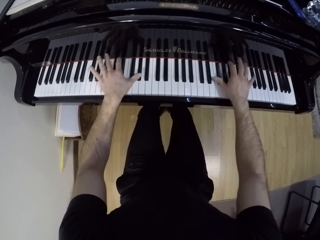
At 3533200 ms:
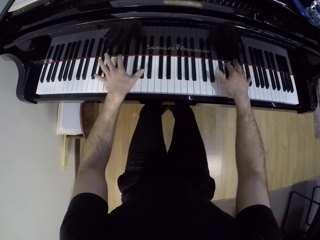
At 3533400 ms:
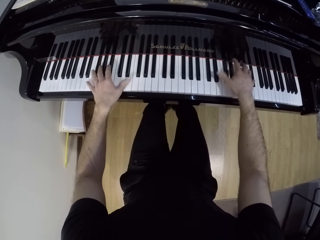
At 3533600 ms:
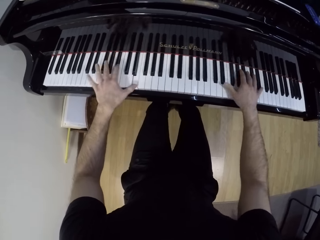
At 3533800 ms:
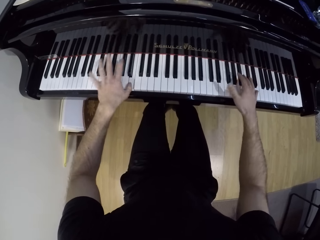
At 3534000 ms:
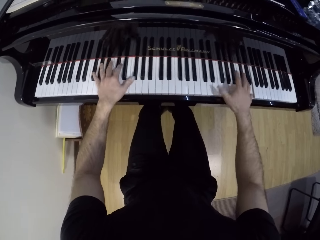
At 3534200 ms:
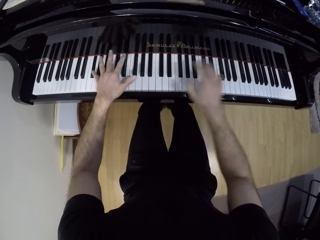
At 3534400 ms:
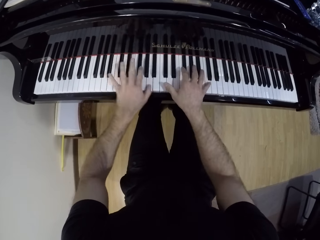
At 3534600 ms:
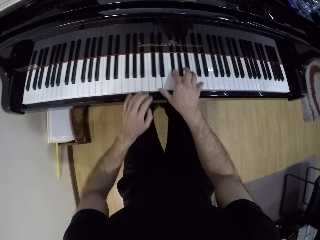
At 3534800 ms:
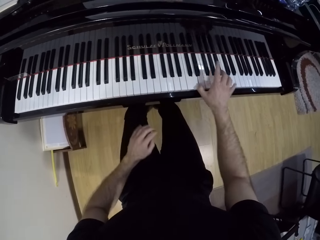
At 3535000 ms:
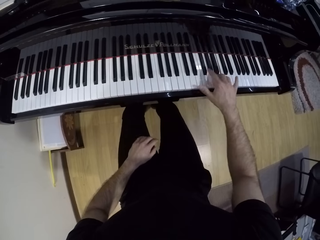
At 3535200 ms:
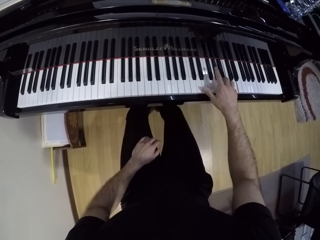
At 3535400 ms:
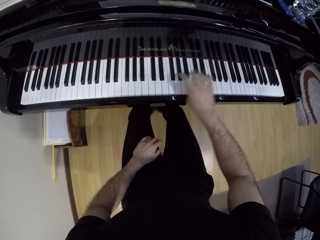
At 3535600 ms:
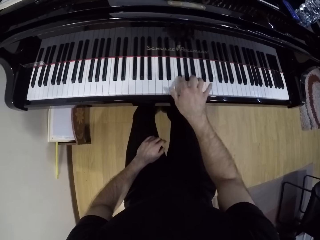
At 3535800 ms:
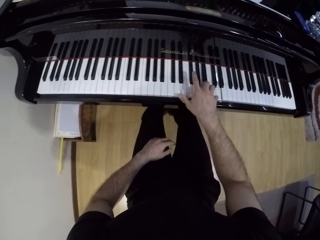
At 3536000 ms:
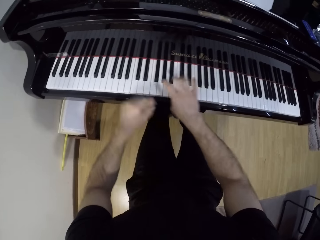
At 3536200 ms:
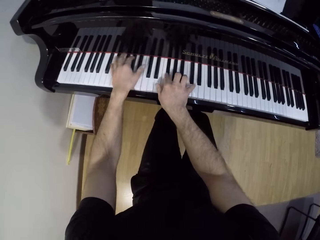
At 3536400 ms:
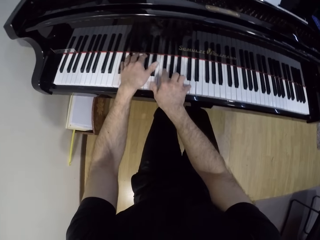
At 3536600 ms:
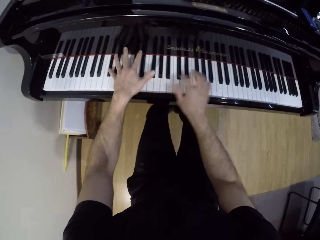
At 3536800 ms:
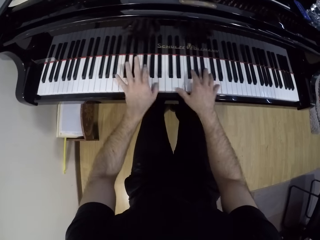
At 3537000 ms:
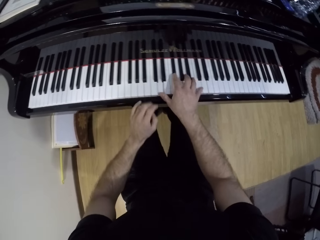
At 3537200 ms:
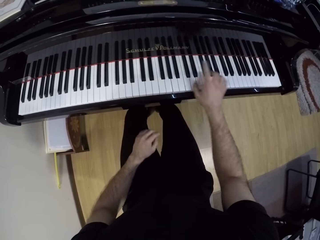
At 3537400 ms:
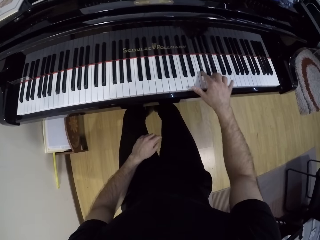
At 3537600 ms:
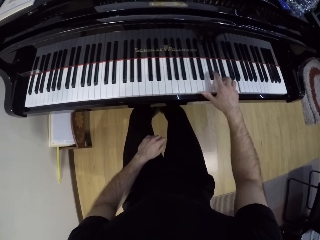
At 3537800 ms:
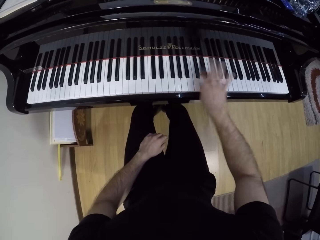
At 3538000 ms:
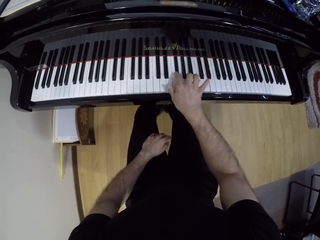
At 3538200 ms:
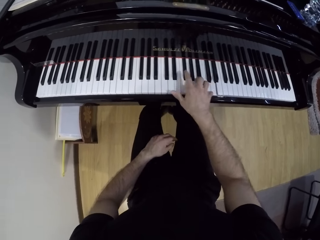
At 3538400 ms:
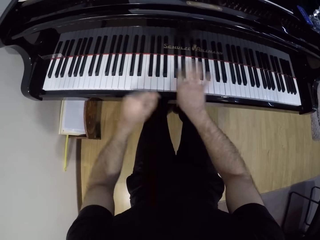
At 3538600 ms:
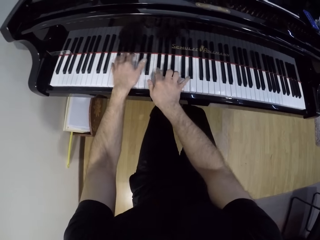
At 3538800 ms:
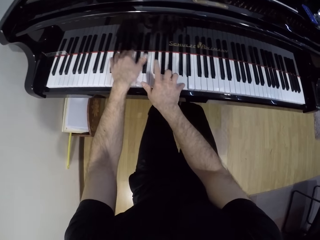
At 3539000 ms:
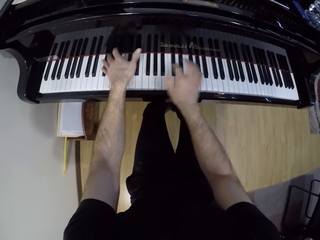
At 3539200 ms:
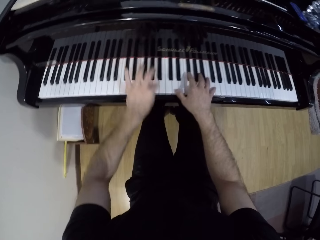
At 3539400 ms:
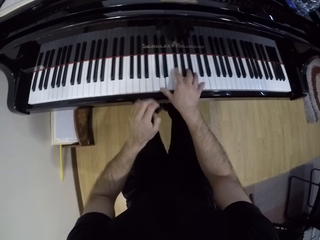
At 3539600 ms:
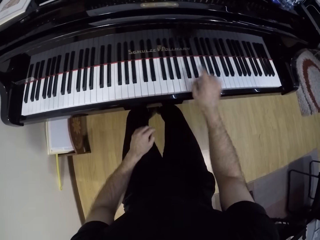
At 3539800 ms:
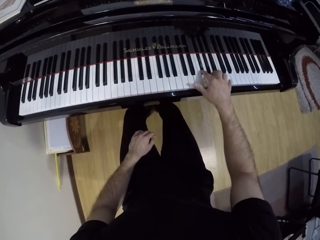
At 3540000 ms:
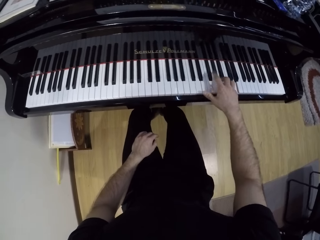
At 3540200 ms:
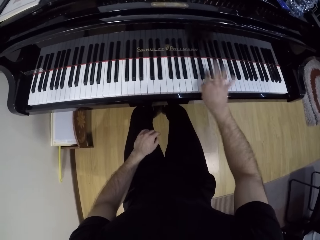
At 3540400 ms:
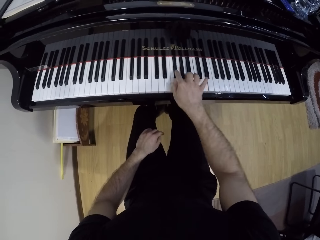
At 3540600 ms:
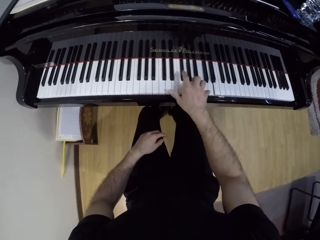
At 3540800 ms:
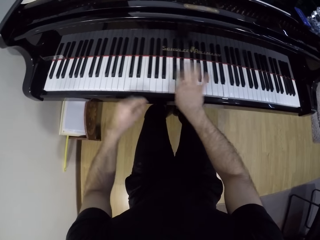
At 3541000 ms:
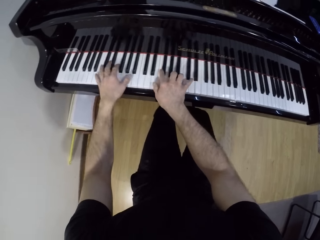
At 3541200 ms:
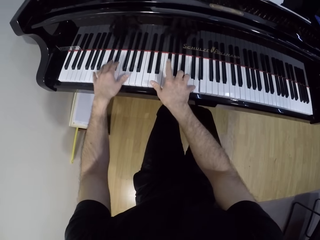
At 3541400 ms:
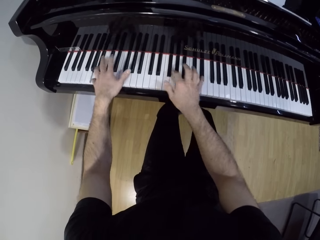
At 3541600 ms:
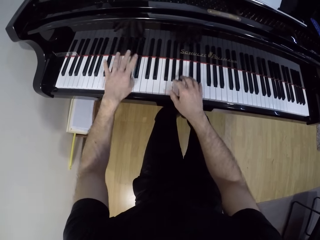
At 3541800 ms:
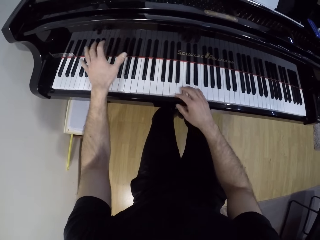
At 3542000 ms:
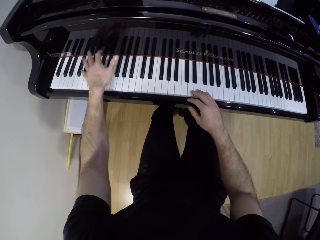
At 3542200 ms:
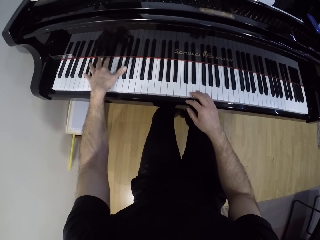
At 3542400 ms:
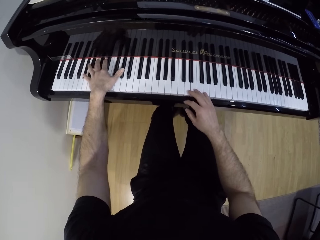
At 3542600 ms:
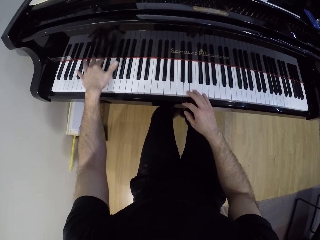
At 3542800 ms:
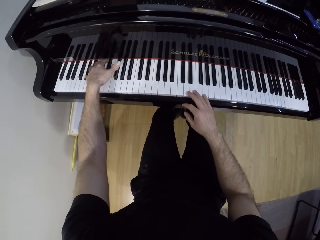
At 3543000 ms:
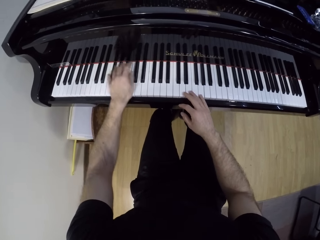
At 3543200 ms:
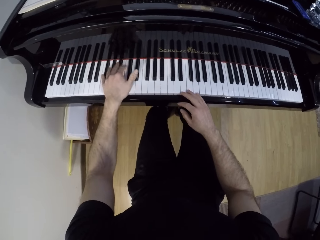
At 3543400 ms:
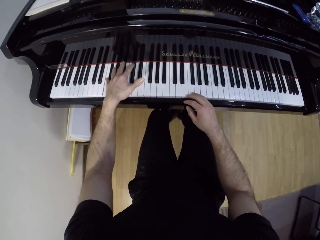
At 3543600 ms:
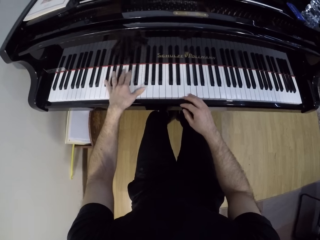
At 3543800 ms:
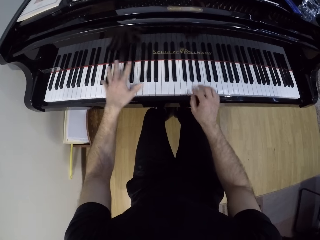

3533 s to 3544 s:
The camera wearer places his left hand on his left thigh. He plays the piano with his hands. He places his left hand on his left thigh. He plays the piano with his hands. He places his left hand on his left thigh. He plays the piano with his hands.

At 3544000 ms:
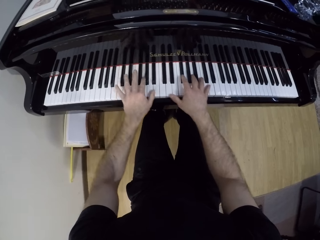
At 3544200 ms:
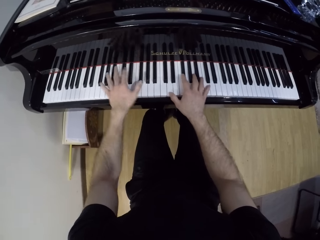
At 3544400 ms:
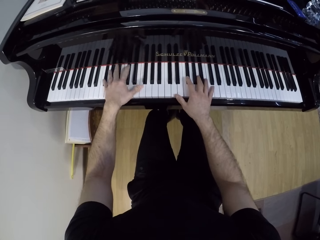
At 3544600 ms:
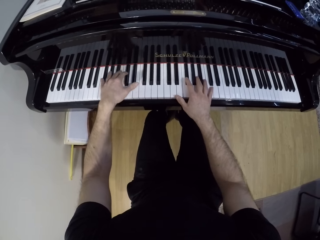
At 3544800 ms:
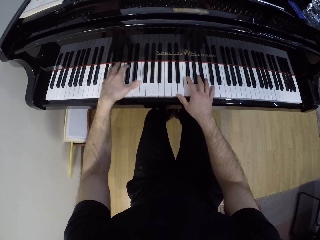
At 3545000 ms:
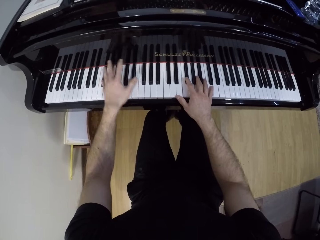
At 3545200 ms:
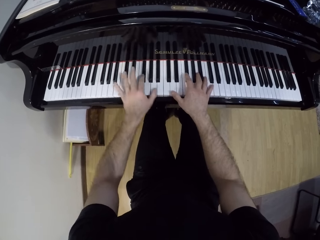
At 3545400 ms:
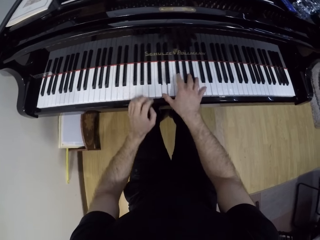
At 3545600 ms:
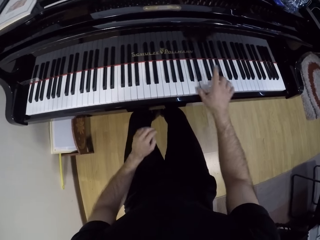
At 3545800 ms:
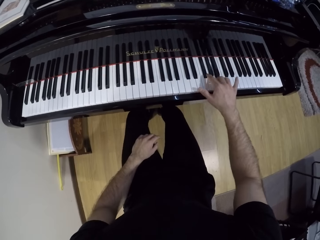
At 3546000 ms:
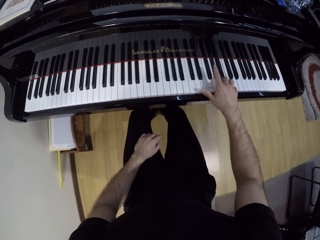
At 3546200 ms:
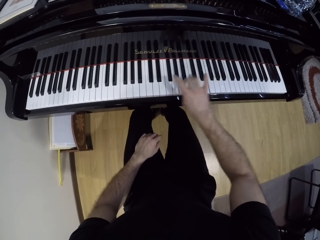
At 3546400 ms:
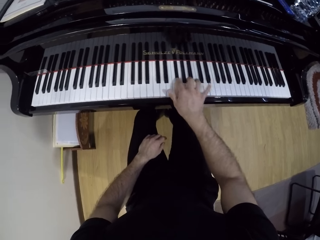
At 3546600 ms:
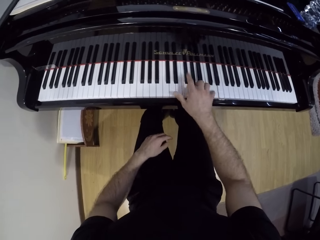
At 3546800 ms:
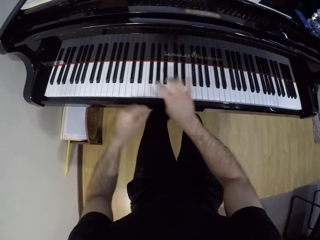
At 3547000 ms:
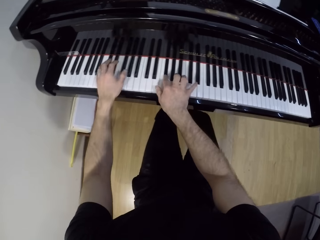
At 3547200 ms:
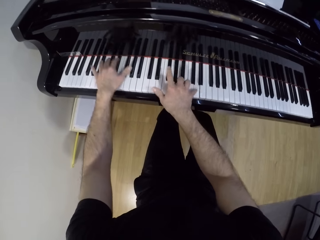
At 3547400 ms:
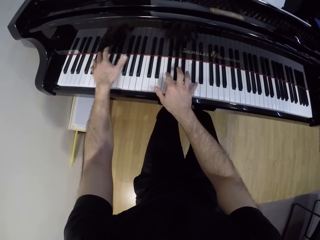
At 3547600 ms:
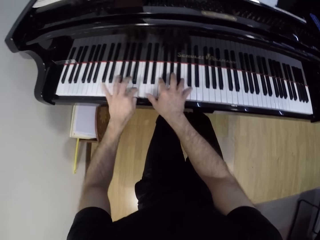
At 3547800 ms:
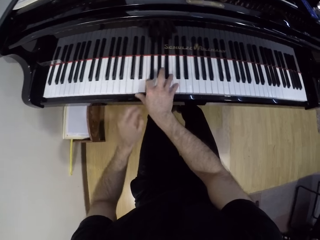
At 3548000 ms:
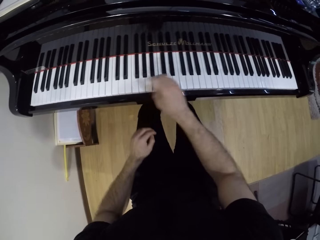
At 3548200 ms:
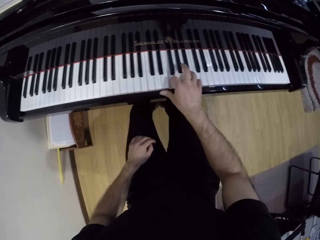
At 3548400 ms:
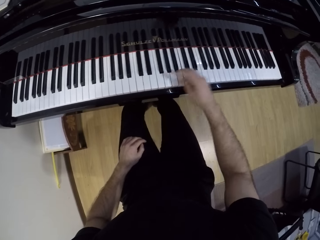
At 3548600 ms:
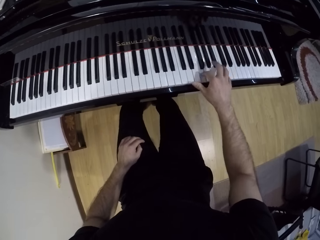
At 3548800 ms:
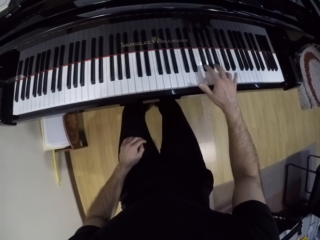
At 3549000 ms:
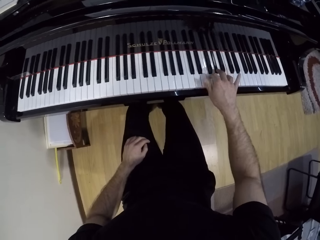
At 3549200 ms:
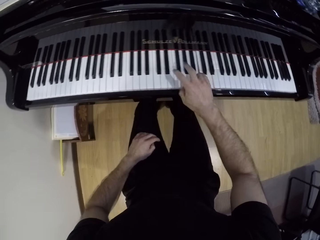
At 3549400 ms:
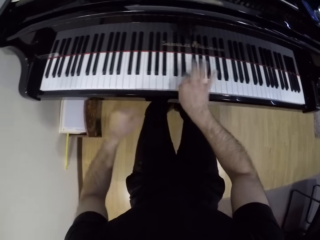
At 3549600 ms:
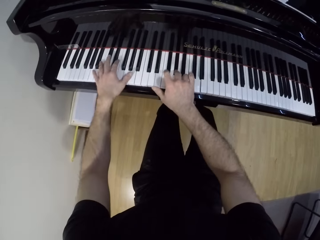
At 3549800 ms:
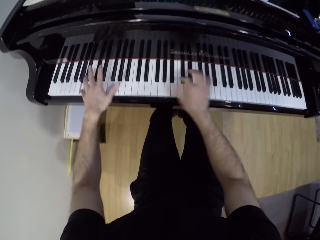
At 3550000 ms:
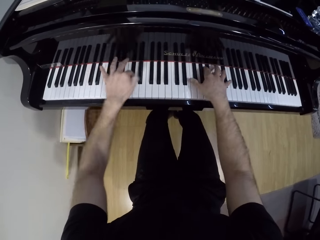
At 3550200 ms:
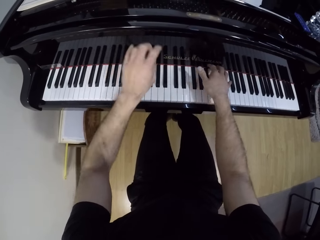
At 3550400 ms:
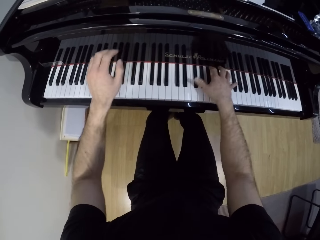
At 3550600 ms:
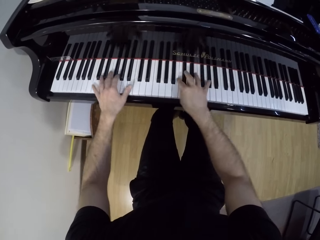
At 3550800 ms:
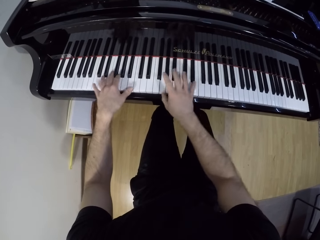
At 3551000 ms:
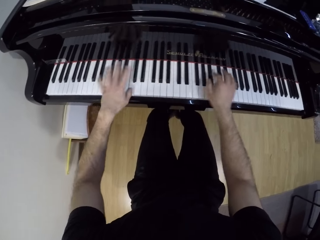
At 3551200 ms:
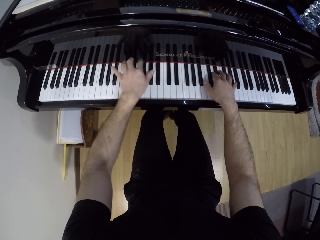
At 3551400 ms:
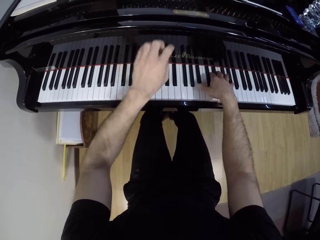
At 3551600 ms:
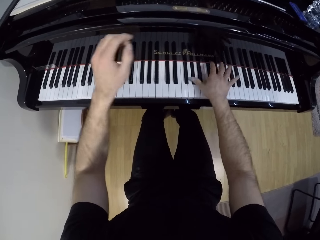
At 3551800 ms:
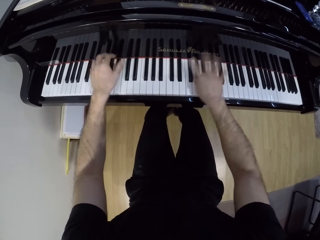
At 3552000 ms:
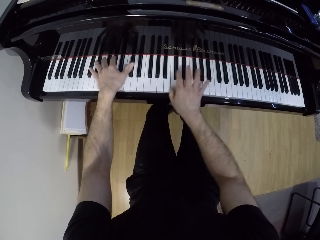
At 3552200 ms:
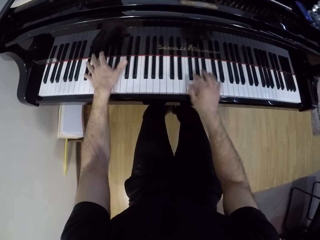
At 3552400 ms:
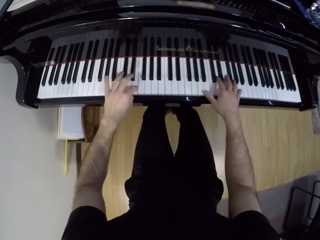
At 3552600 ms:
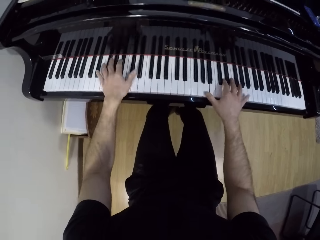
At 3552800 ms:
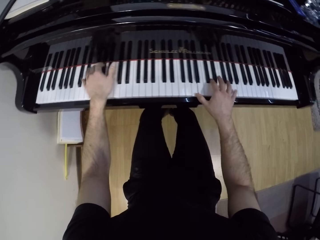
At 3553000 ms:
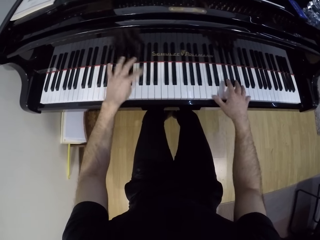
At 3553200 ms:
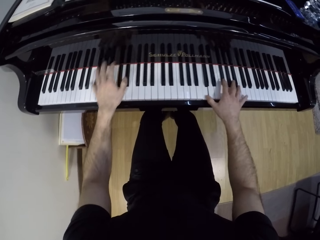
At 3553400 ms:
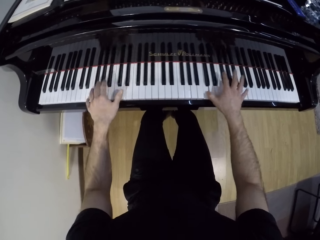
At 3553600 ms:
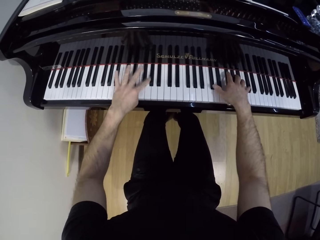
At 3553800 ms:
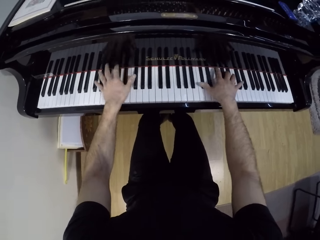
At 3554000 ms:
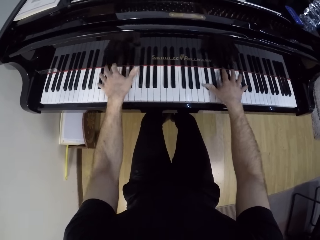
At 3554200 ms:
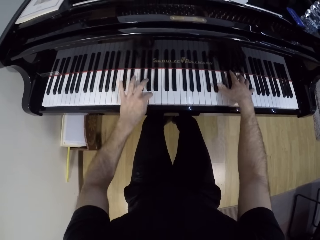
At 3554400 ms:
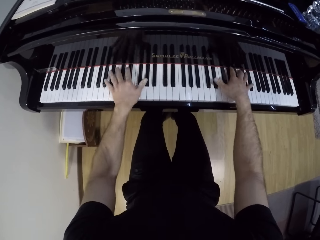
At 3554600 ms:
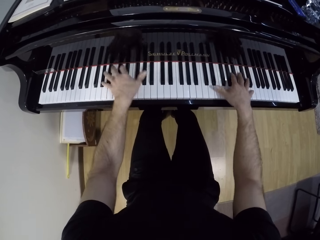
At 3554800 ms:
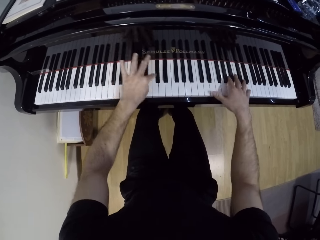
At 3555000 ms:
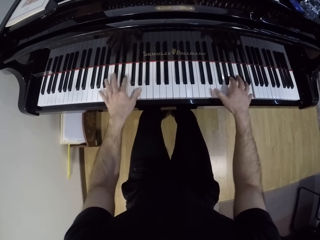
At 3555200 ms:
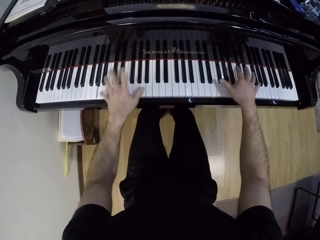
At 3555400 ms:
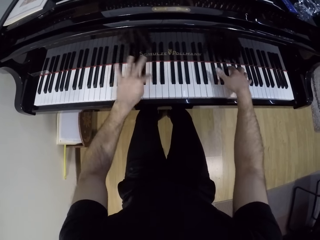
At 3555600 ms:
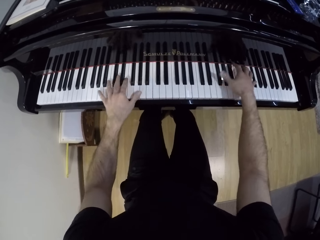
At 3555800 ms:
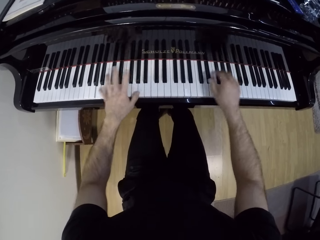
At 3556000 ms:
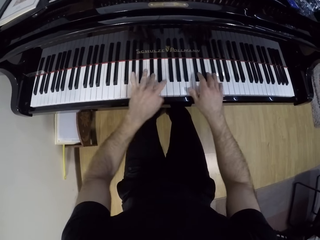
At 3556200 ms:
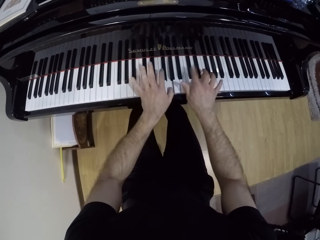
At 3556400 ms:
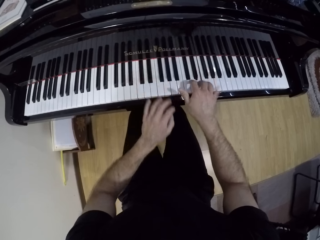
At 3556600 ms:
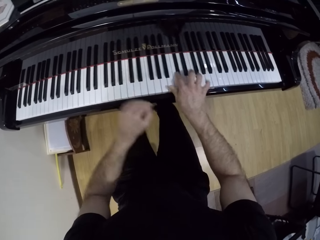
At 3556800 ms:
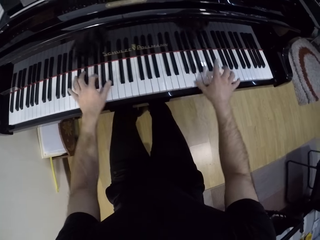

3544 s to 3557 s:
The camera wearer places his left hand on his left thigh. He plays the piano with his hands. He places his left hand on his left thigh. He plays the piano with his hands.
